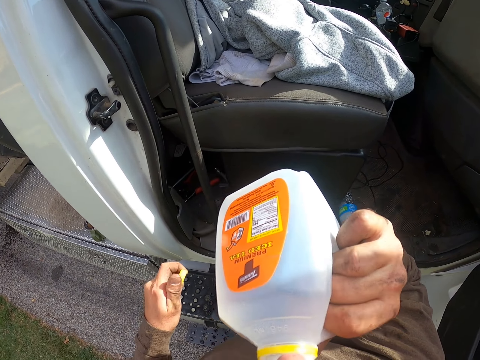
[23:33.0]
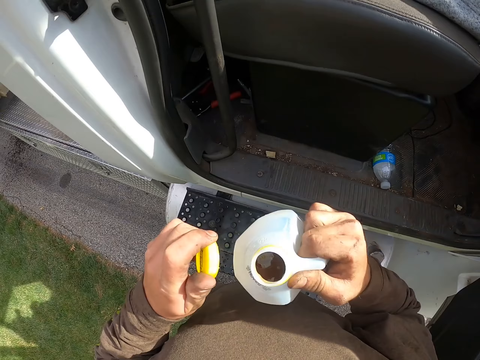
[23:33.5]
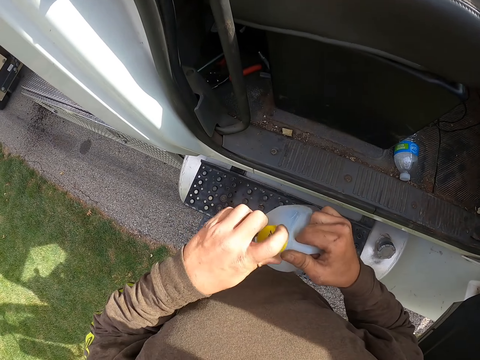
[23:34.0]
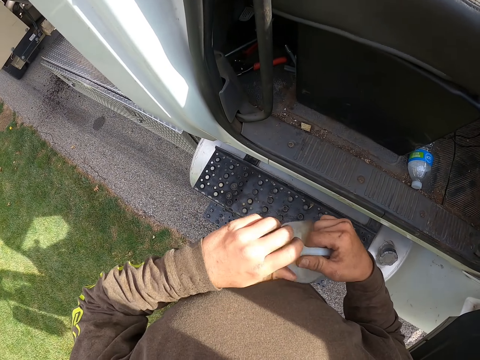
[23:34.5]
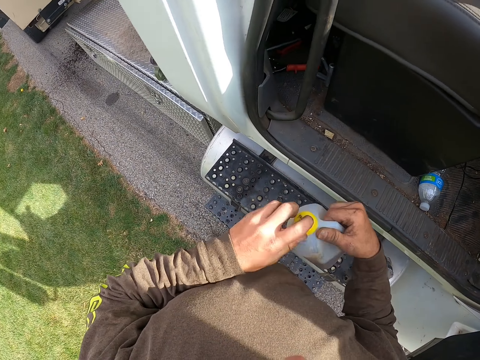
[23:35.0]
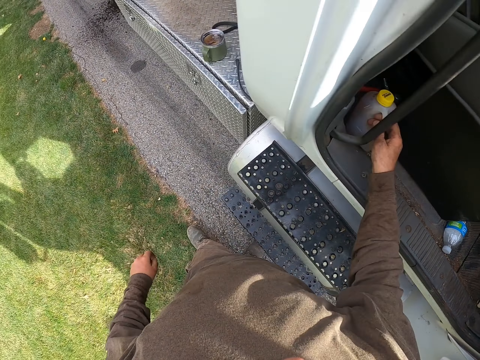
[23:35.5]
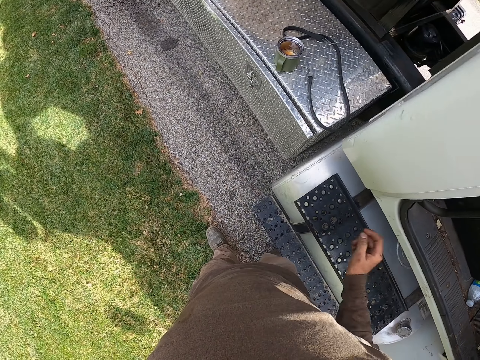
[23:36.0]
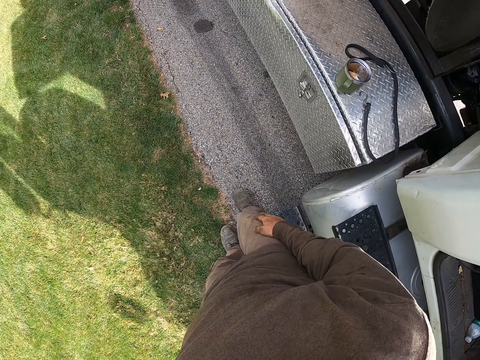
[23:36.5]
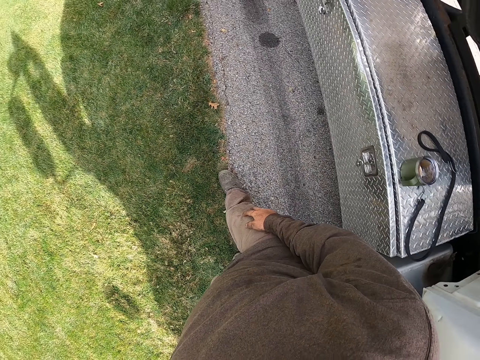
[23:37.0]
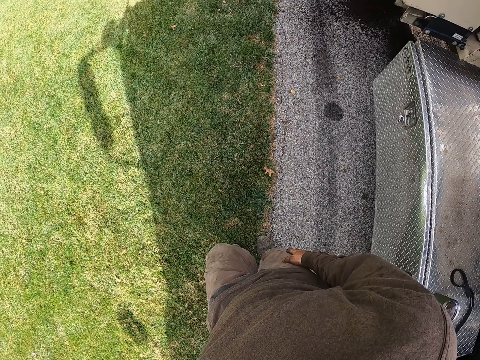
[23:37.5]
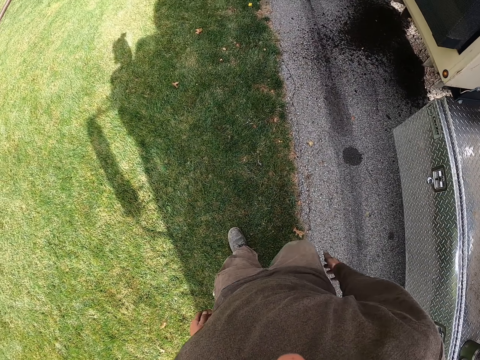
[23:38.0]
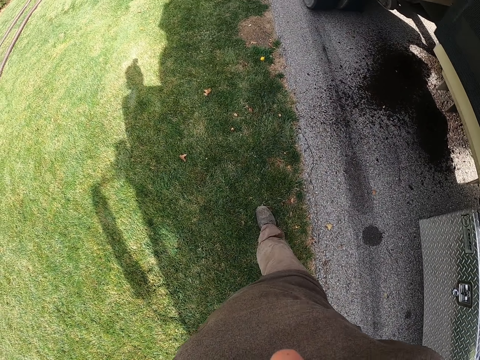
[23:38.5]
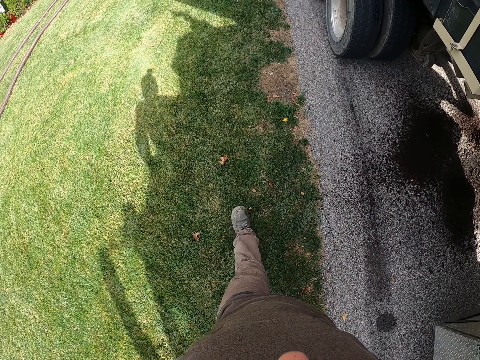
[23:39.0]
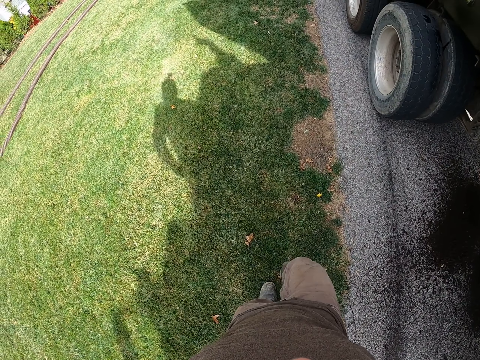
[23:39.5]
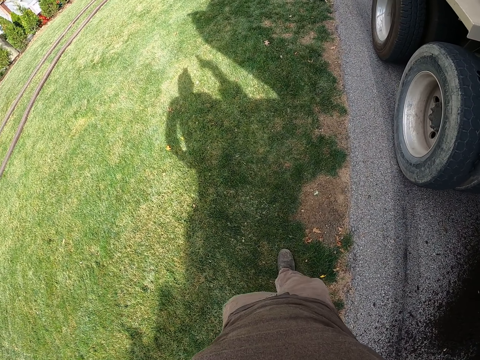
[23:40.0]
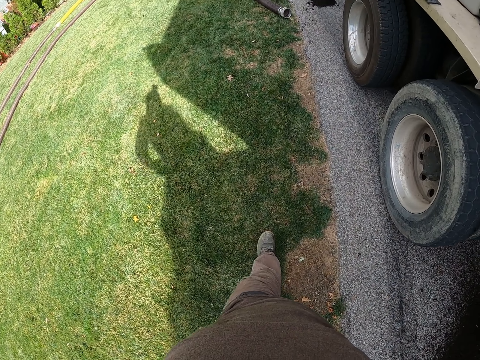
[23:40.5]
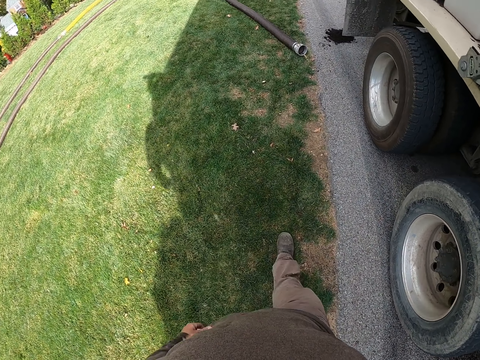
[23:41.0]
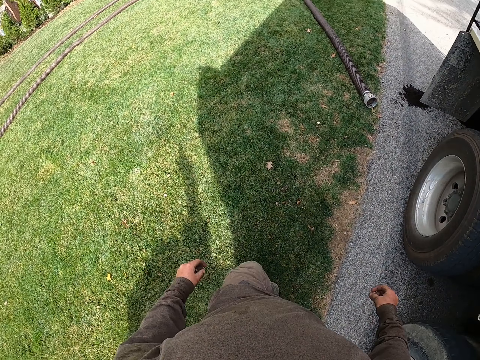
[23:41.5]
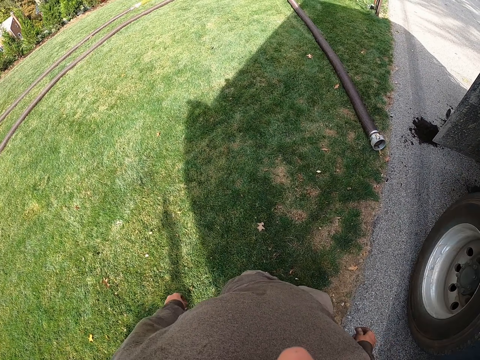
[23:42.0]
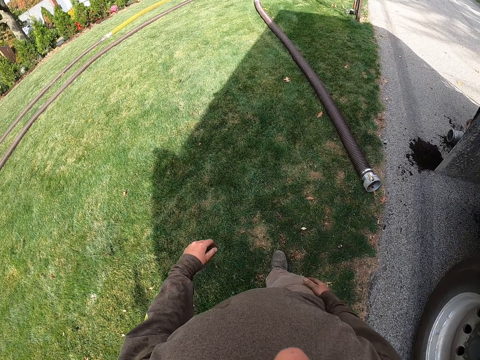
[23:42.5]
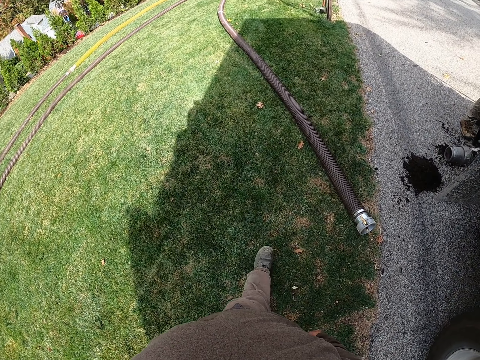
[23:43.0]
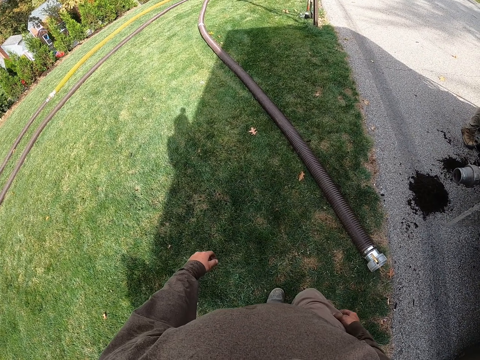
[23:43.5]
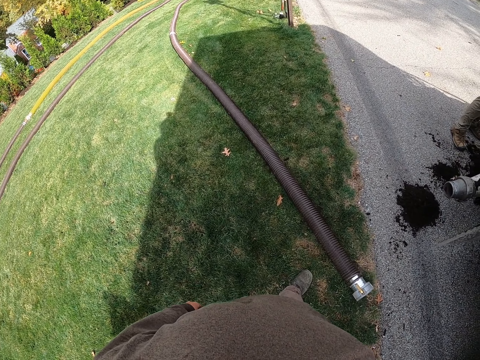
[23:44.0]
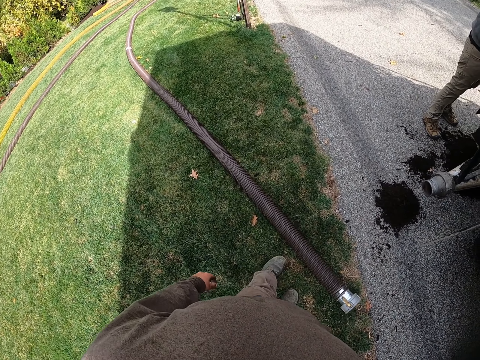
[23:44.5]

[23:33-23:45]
The camera wearer covers the bottle with the lid in the left hand. They tighten the lid with the left hand. They place the bottle under the driver's seat with the right hand. They walk towards the pipe. They wipe the right leg pant with the right hand. They walk on the grass.

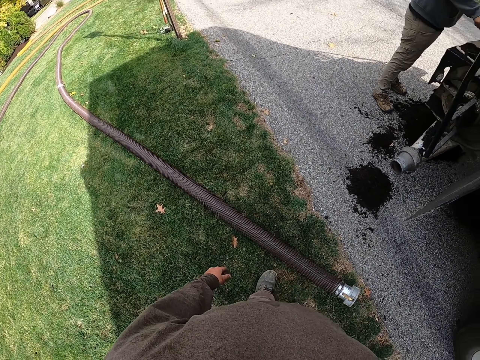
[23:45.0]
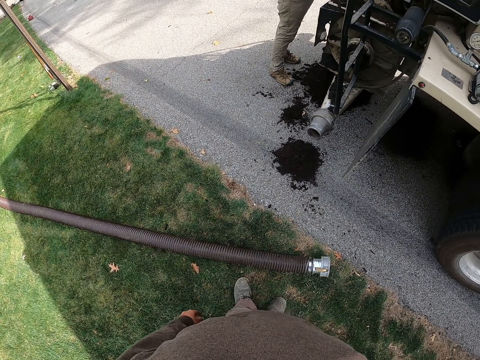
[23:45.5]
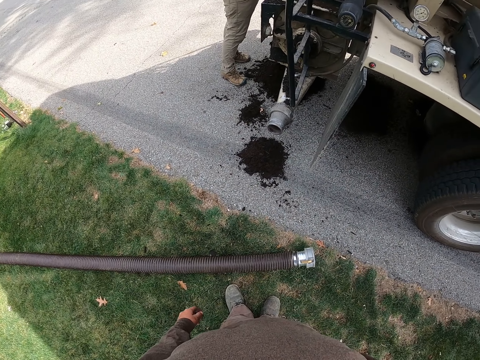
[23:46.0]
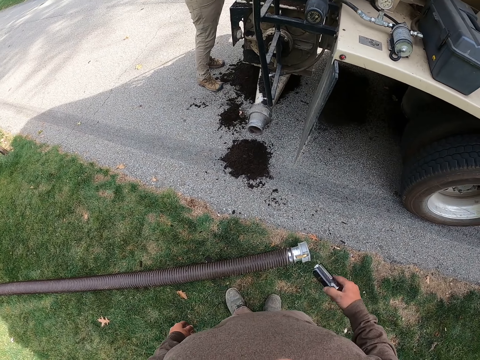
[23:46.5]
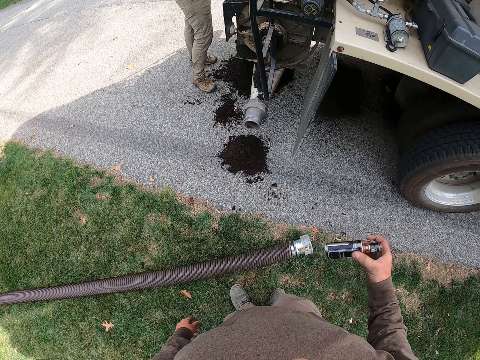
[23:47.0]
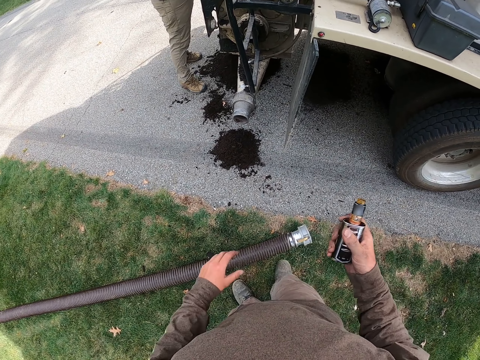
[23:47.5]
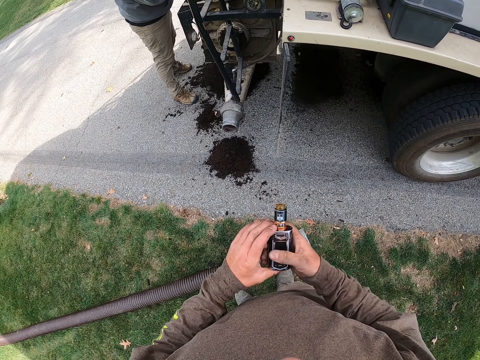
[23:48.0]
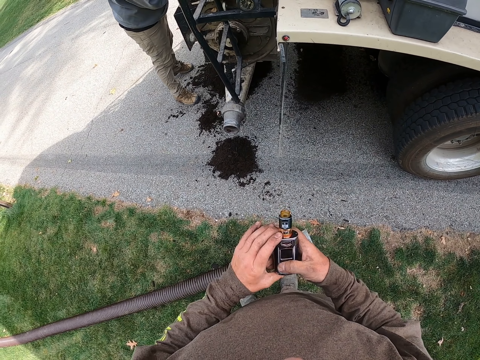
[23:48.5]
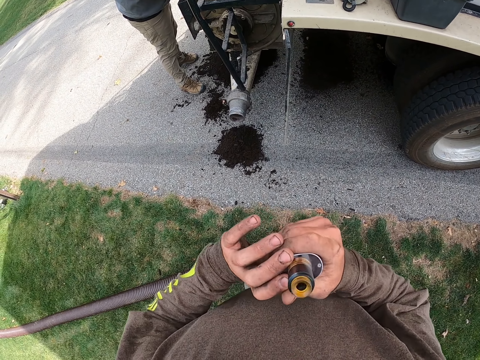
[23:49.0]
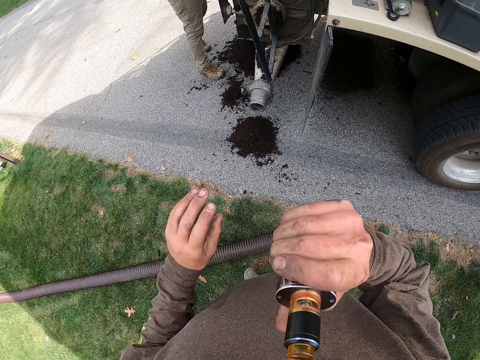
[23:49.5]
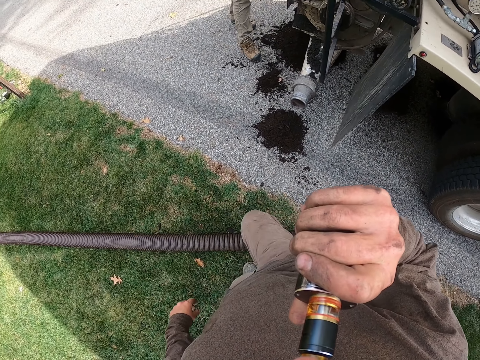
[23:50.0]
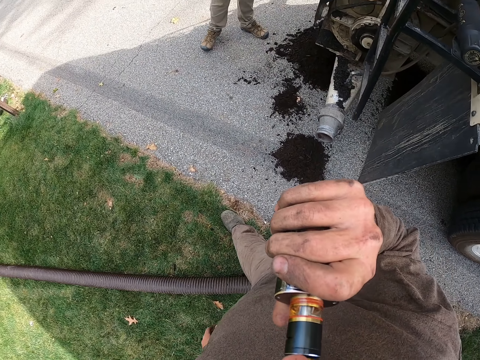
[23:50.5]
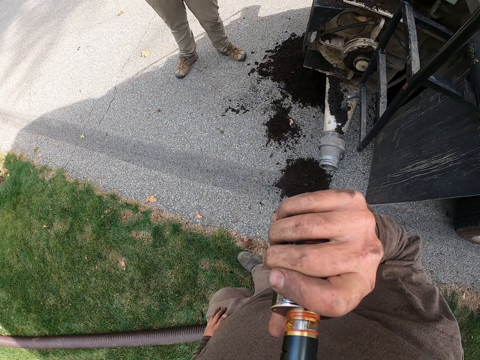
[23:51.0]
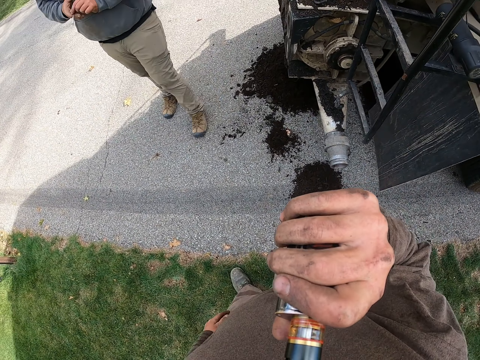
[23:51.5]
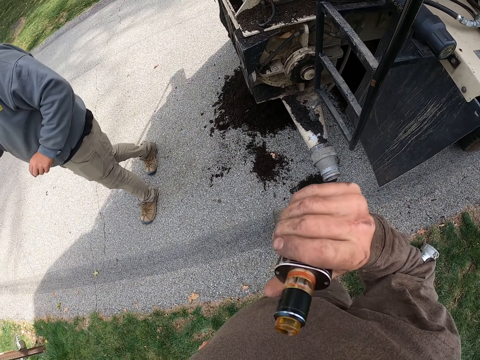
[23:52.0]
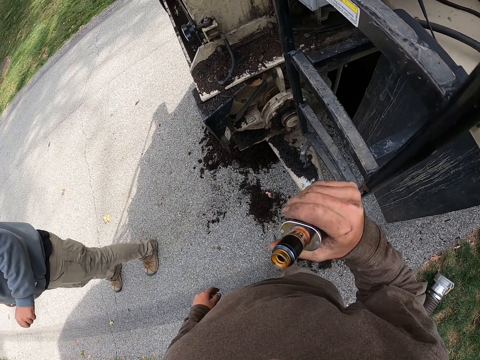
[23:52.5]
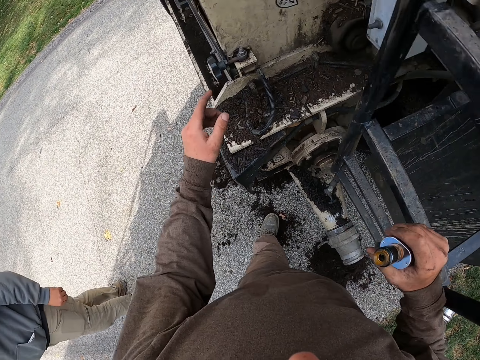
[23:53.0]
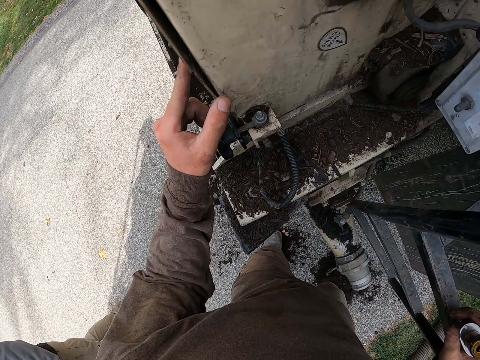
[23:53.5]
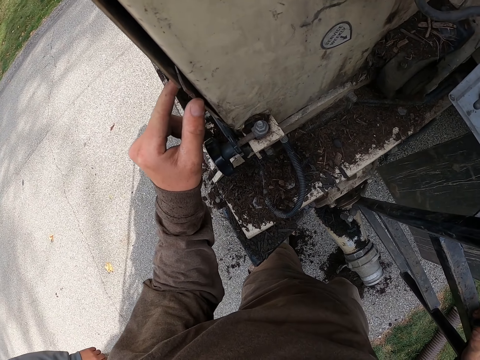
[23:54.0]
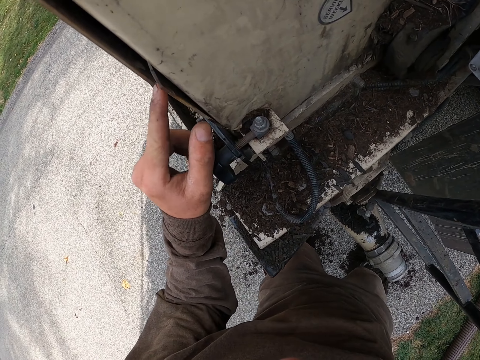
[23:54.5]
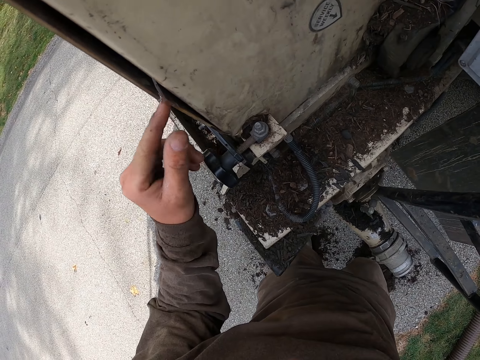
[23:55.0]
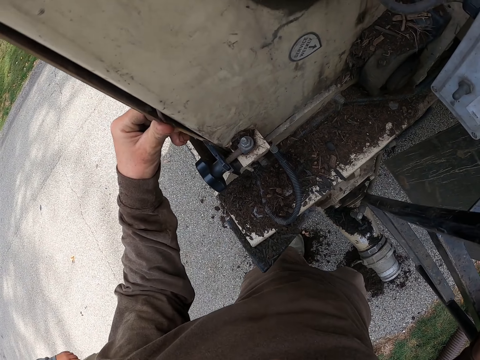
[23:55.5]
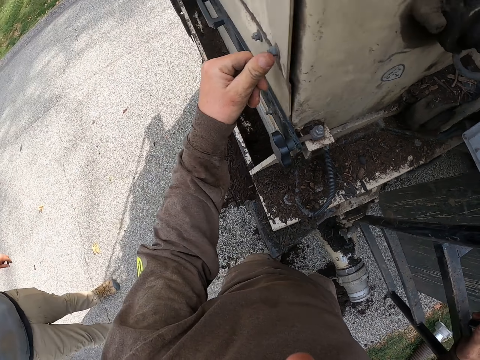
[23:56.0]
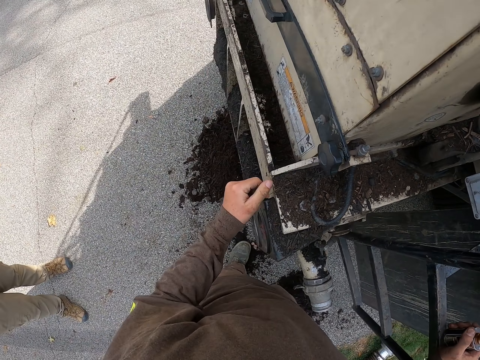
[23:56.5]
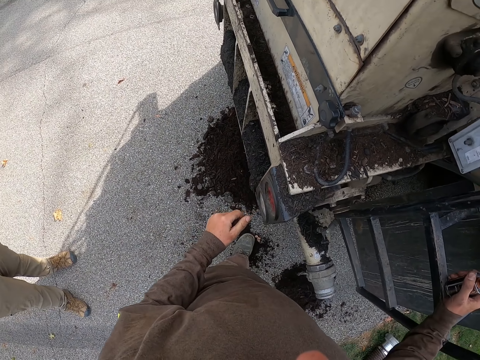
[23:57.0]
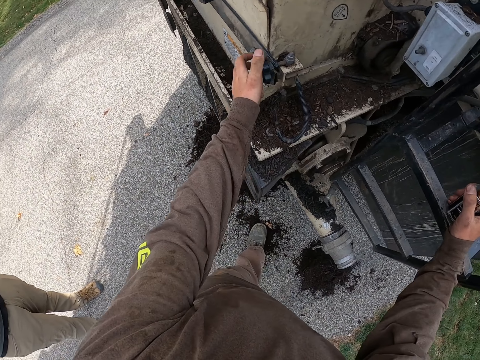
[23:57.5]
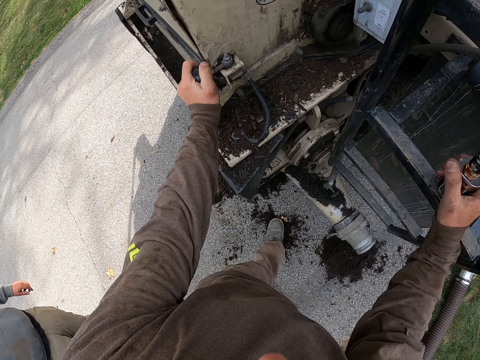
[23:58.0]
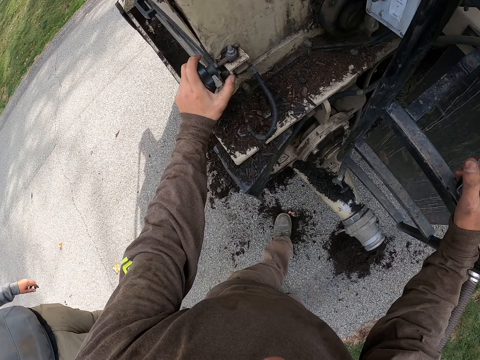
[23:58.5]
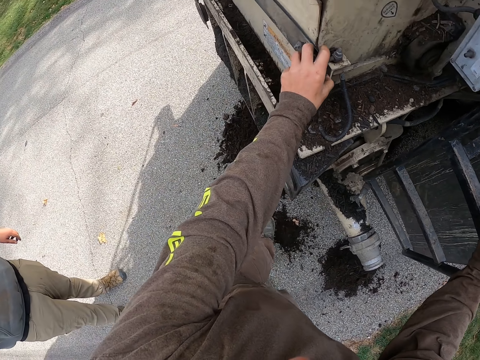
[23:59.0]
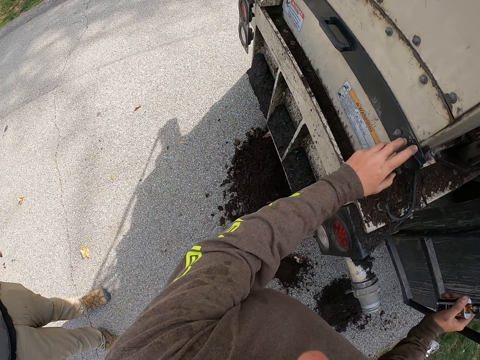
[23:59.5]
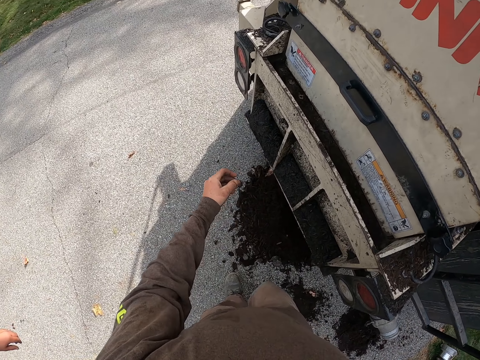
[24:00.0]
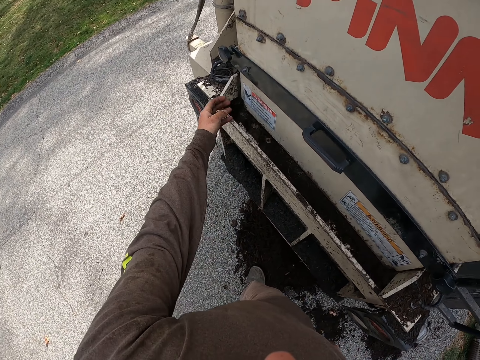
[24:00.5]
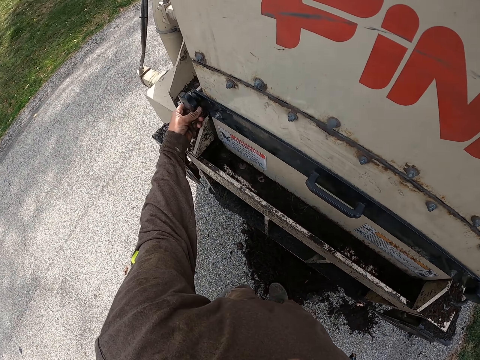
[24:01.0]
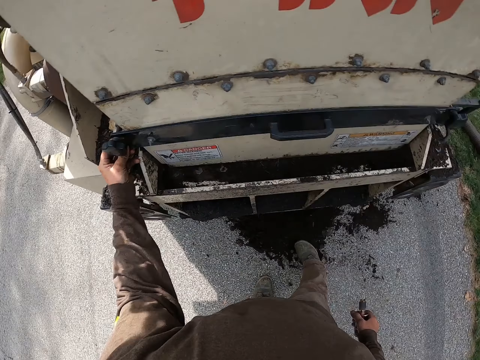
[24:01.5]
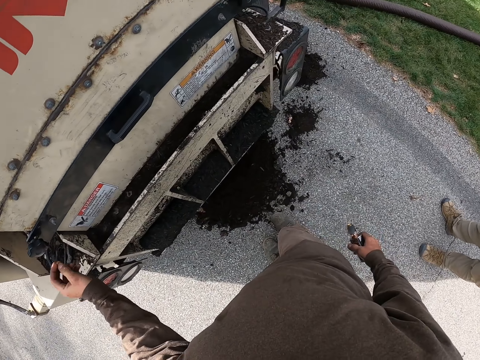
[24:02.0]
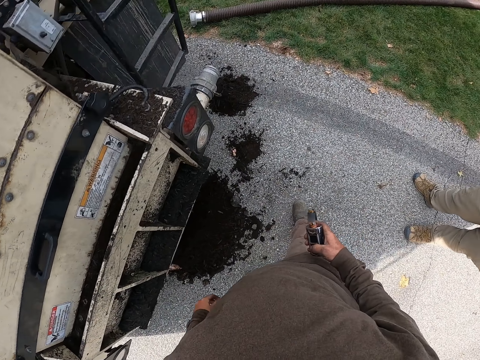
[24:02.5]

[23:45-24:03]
The camera wearer stands beside the pipe. They look at the manure suction pipe on the grass. They stare at the truck. They hold a bottle with the right hand. They hold the bottle with both hands. They put the bottle in the mouth. They drink with the bottle. They walk towards the truck. They touch the door nuts of the lorry with the left index finger. They look at the door of the lorry. They touch the truck. They hold the door hinge of the lorry. They stare at the truck. They walk beside the truck. They touch the truck. They stare at the truck.
